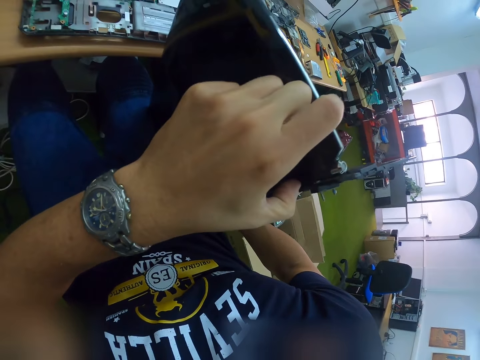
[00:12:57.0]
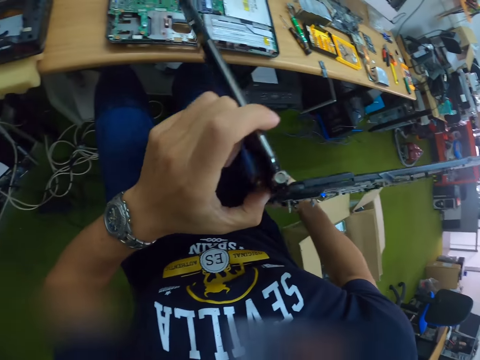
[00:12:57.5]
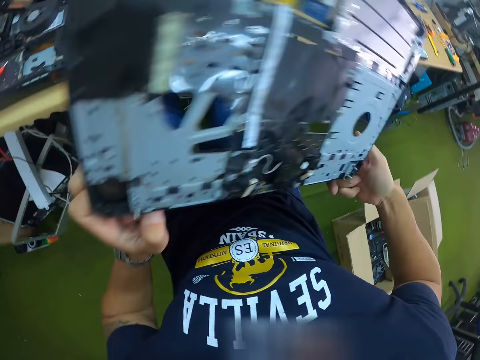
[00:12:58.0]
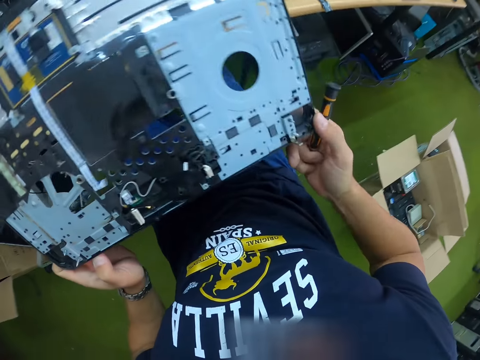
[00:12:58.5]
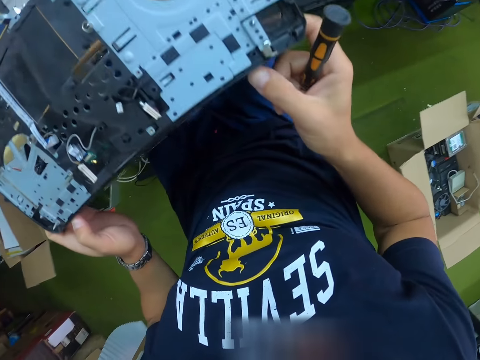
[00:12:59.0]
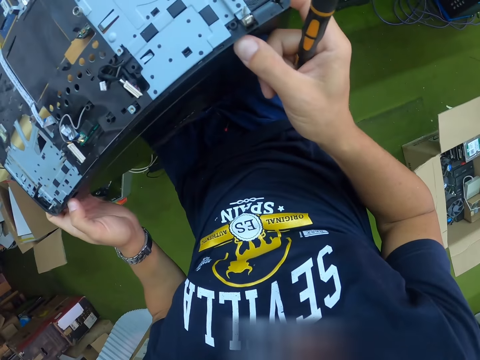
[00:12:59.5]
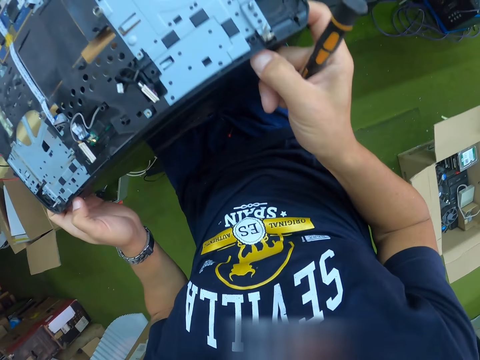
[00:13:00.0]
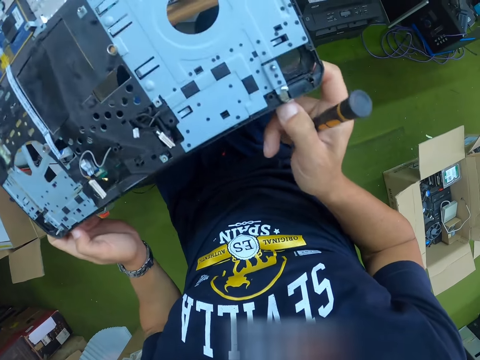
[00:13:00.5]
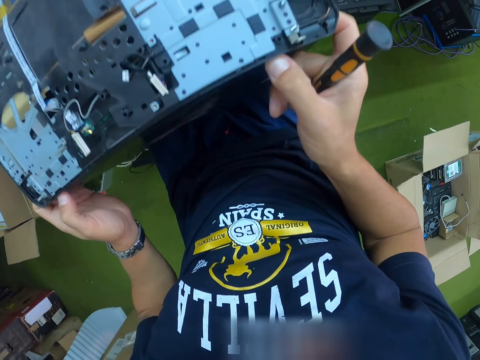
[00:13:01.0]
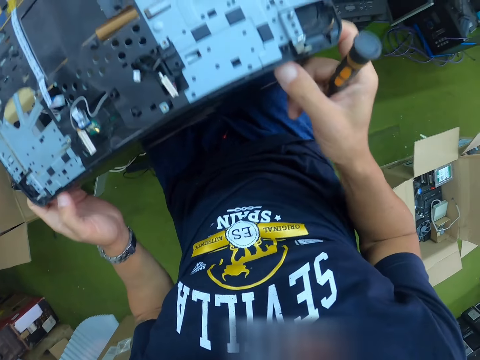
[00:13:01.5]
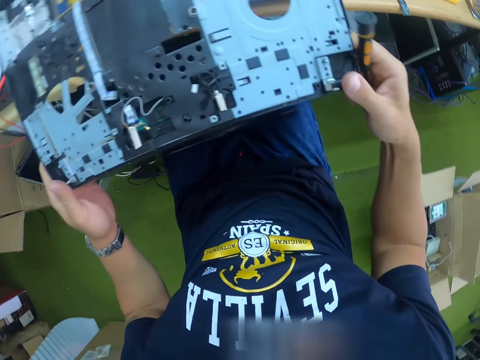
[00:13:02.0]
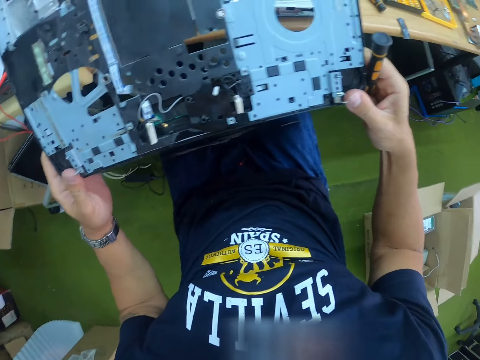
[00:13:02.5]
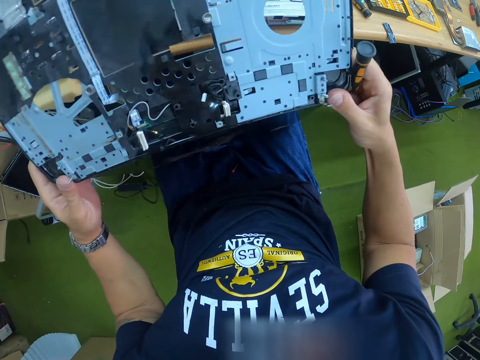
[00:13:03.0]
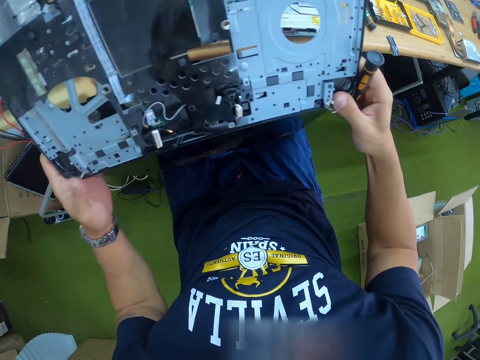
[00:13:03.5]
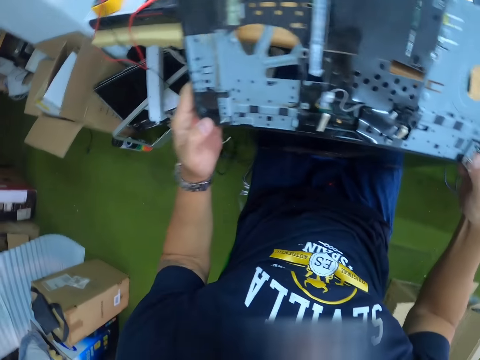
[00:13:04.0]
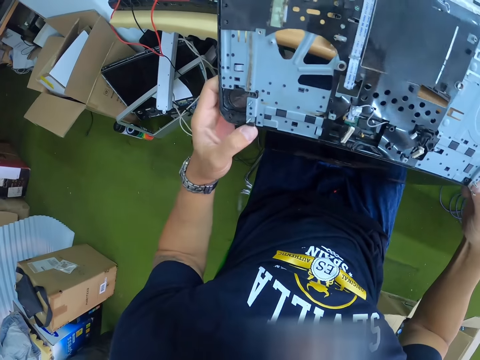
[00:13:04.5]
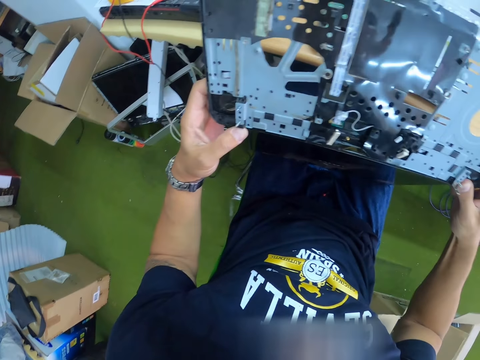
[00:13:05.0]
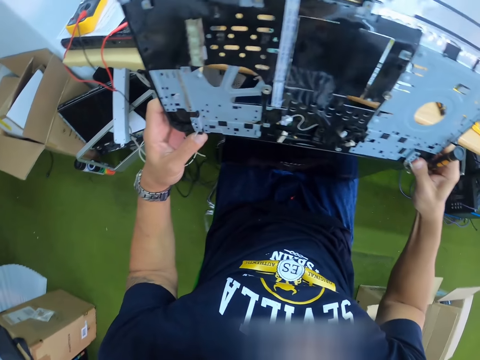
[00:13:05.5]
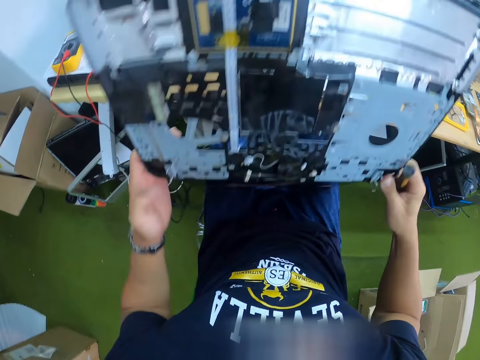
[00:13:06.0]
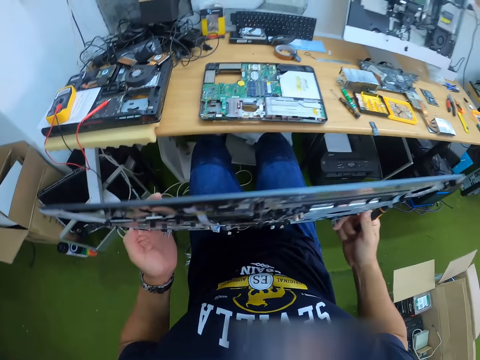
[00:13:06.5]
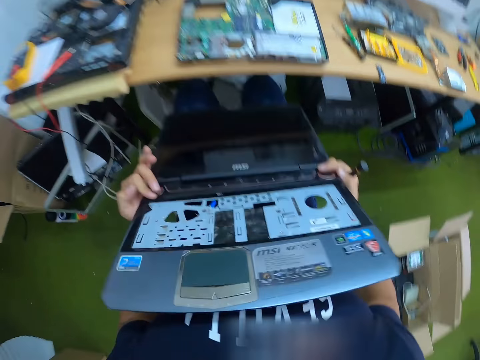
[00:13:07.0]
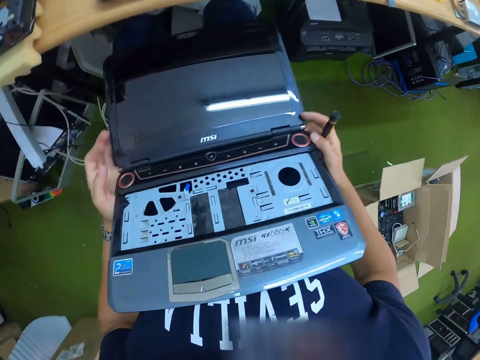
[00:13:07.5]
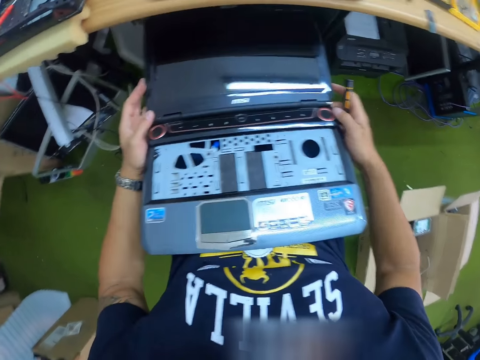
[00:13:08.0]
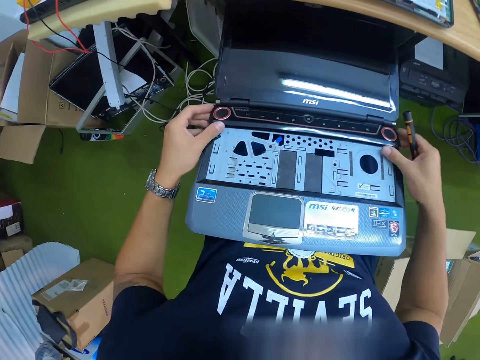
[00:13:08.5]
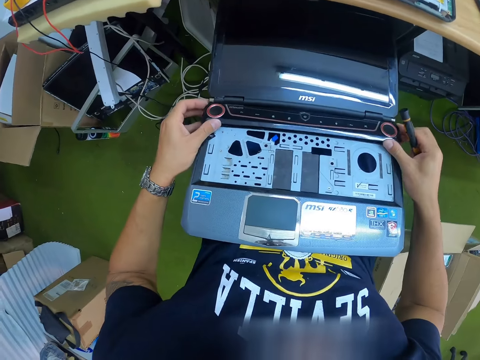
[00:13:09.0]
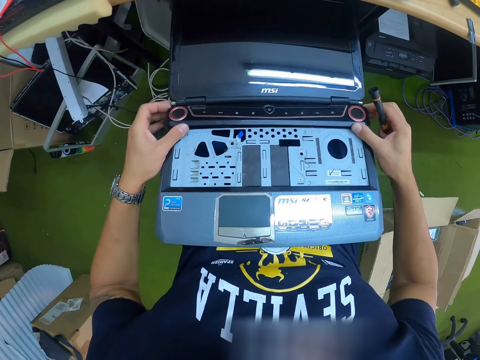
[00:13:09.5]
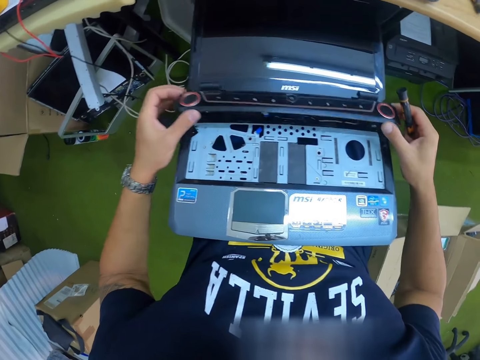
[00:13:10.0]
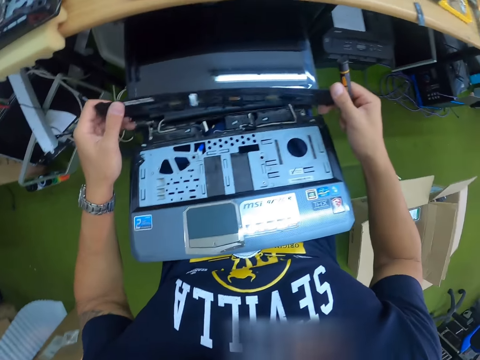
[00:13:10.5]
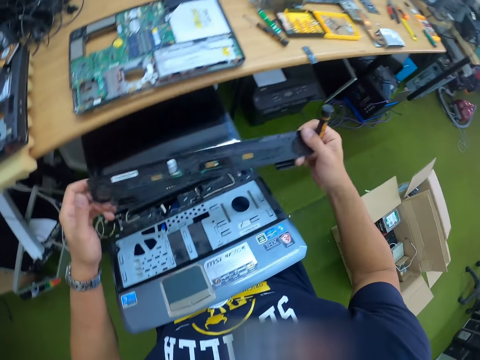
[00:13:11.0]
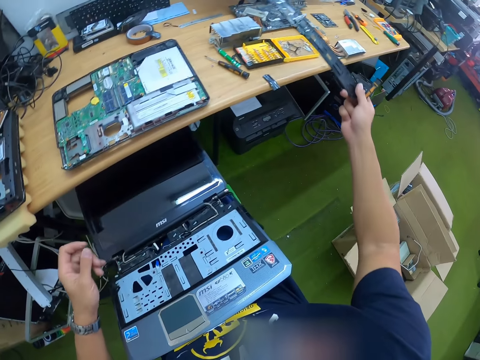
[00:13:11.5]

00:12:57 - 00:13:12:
The camera wearer tilts the computer. They adjust the computer. They look around. They adjust the computer. They place the computer on the lap. They remove the start button part from the laptop with both hands.

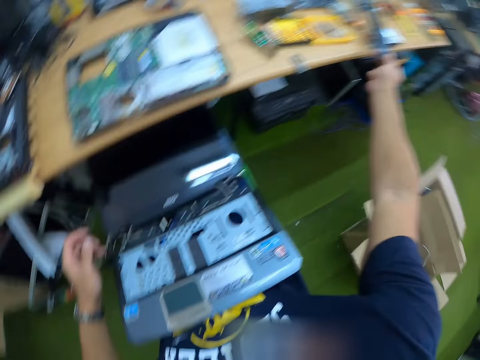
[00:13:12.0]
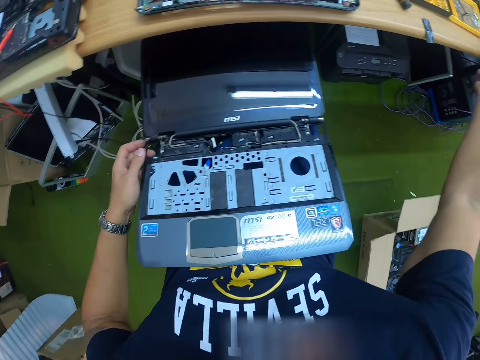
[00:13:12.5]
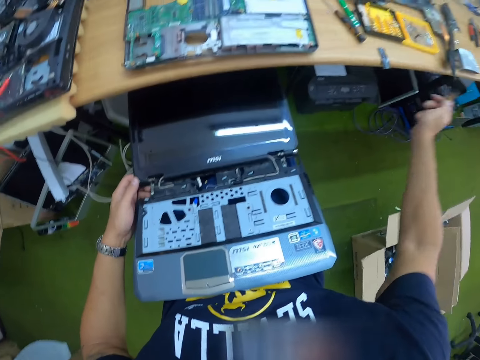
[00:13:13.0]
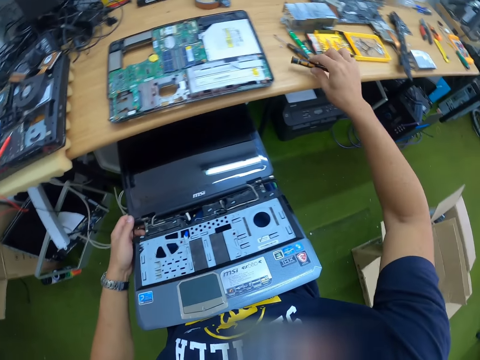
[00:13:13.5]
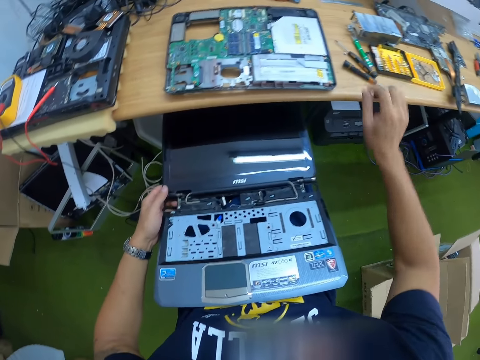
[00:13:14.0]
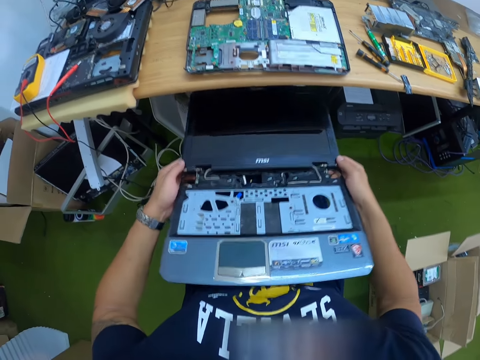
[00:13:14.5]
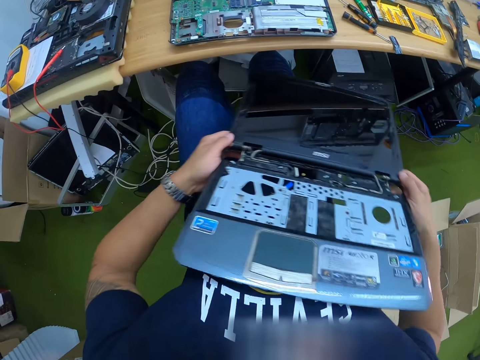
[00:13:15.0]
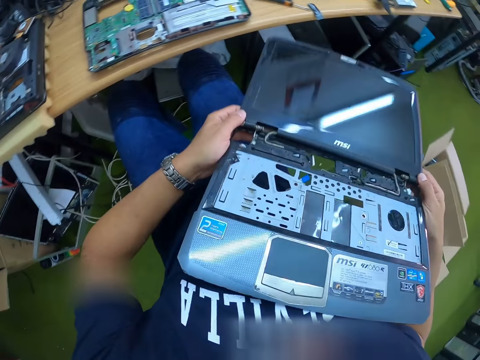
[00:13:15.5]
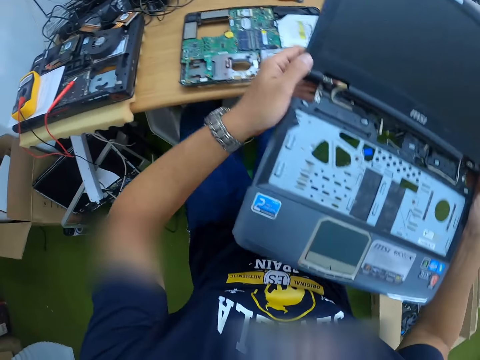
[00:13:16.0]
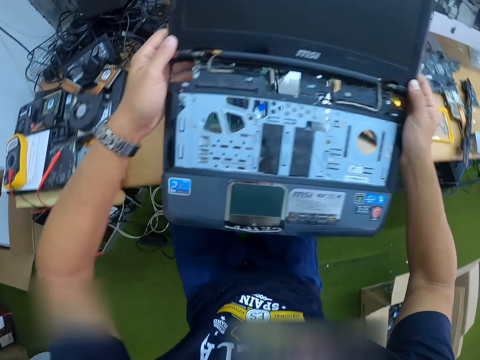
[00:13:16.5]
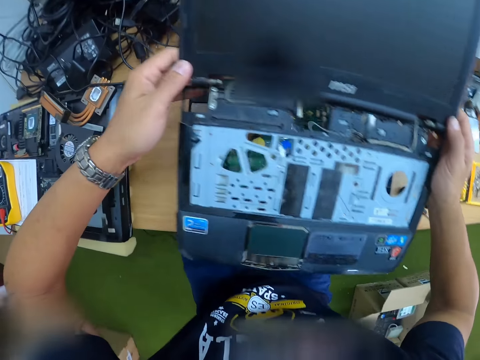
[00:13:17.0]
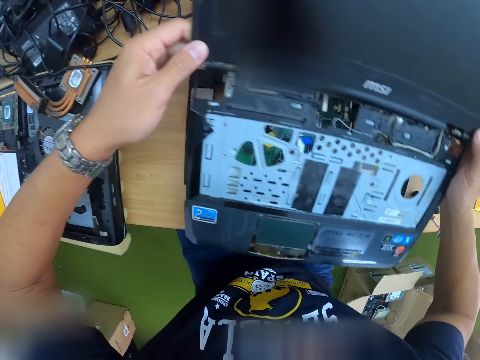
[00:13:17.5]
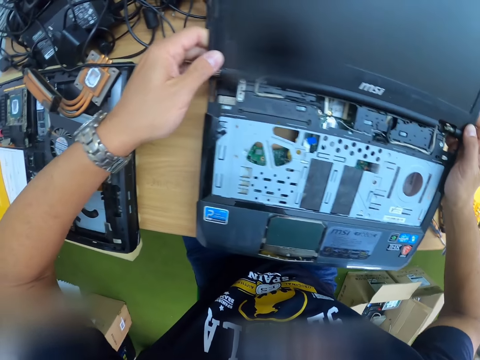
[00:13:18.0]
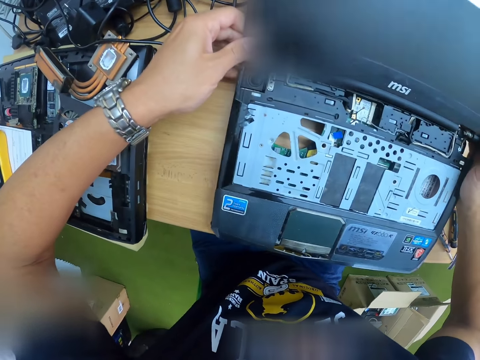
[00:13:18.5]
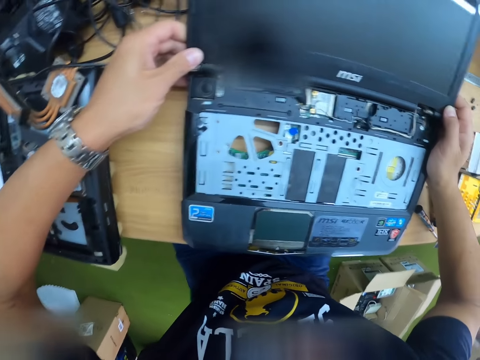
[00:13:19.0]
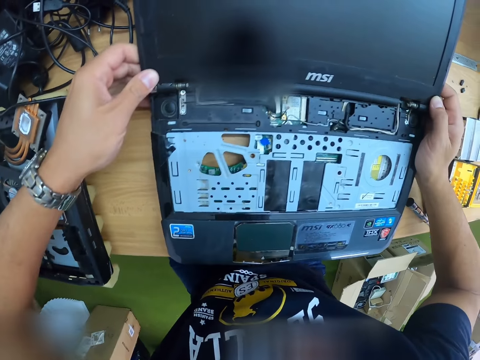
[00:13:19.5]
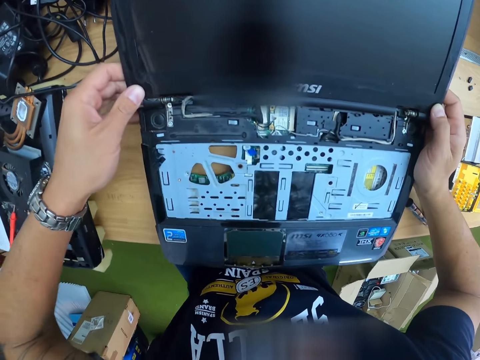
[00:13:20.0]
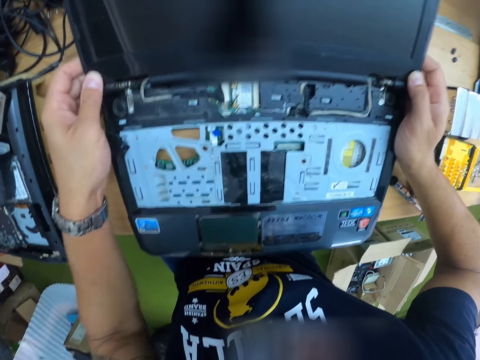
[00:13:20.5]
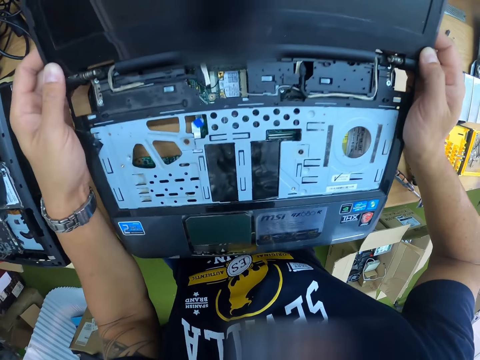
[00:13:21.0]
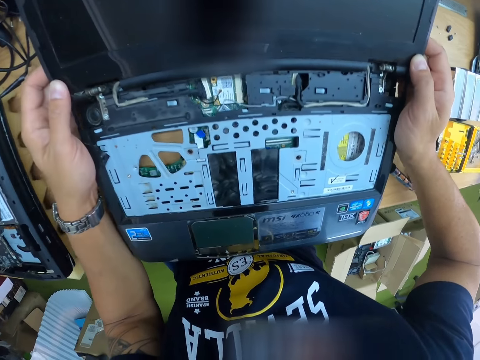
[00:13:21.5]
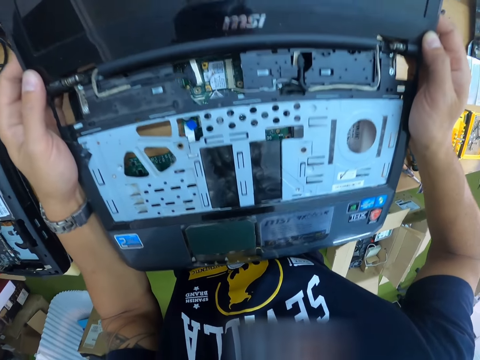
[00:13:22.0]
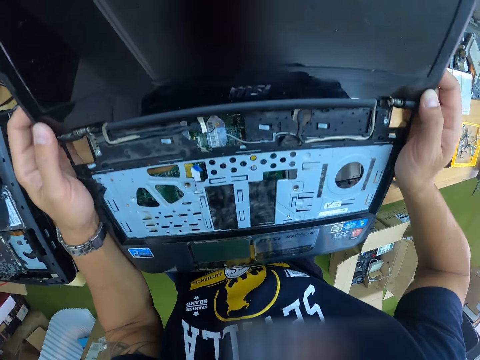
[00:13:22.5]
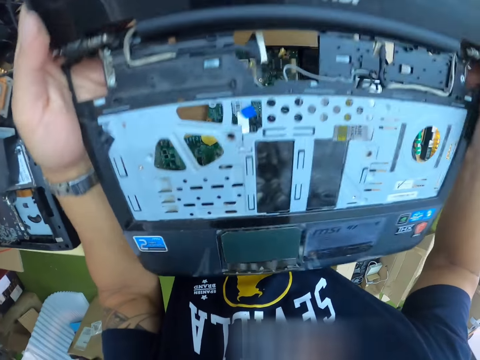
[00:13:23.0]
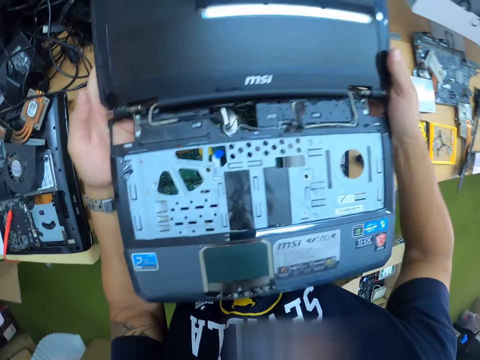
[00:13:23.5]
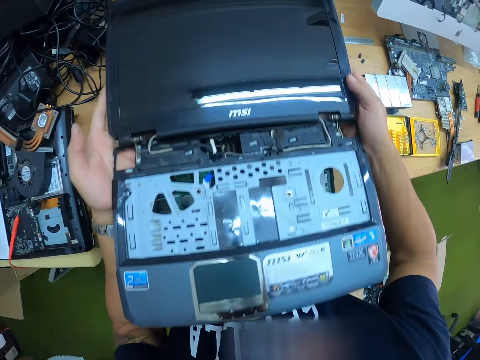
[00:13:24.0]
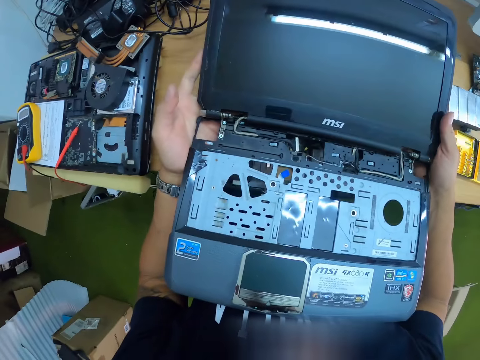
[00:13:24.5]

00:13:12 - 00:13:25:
The camera wearer drops the part on the table with his right hand. He drops the screwdriver on the table with his right hand. He holds the computer with both hands and lifts the computer with both hands. He fixes the top part of the laptop to the bottom part. He places the computer on the computer part.
